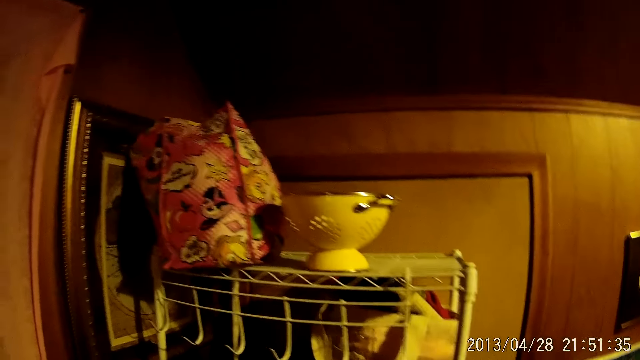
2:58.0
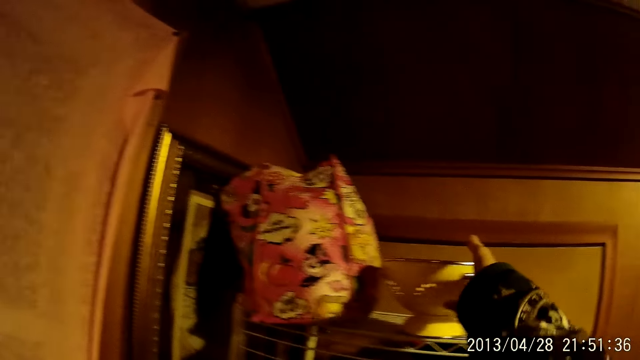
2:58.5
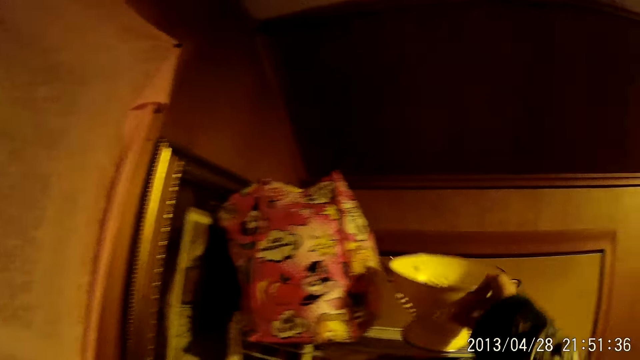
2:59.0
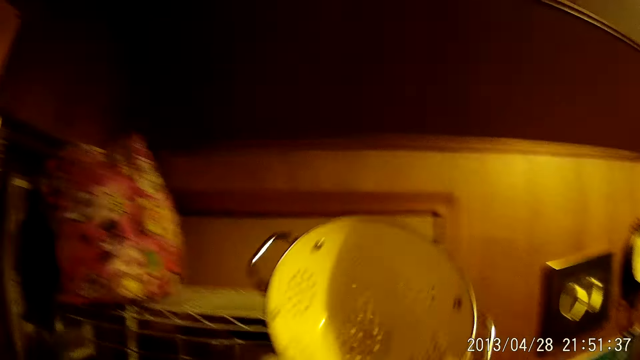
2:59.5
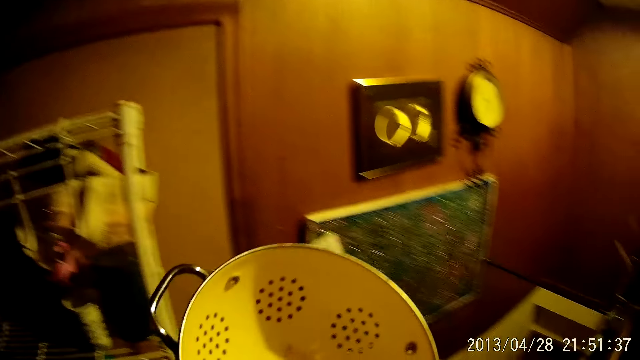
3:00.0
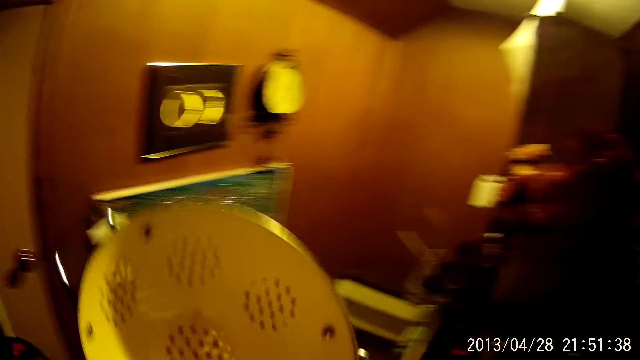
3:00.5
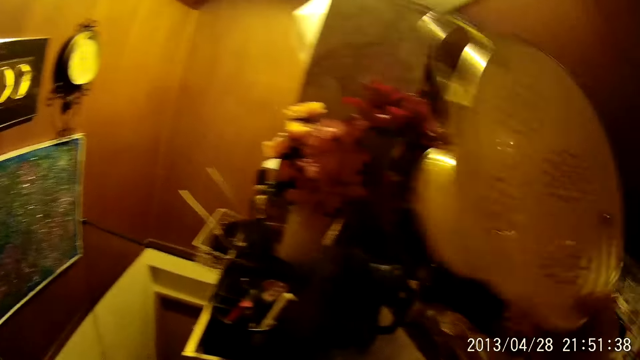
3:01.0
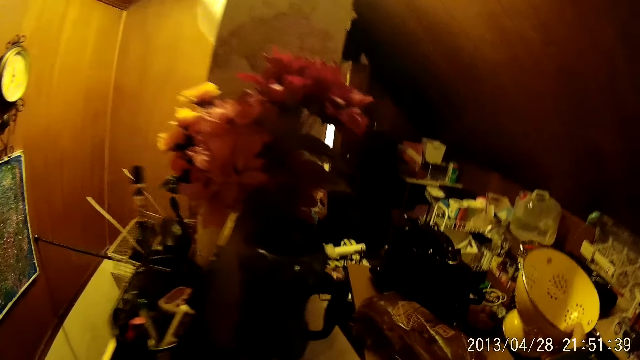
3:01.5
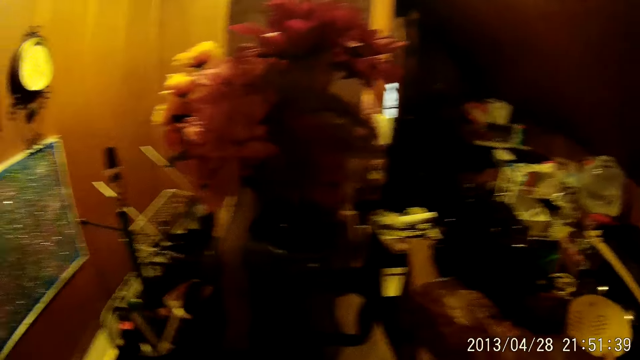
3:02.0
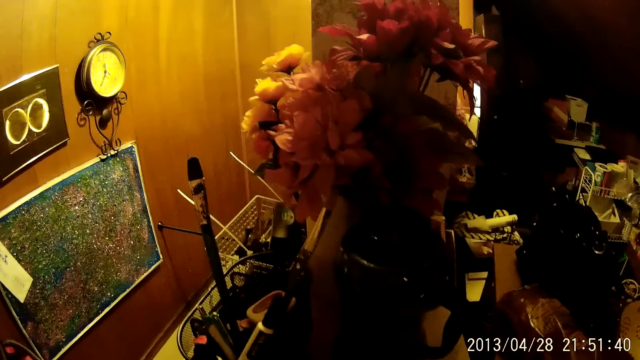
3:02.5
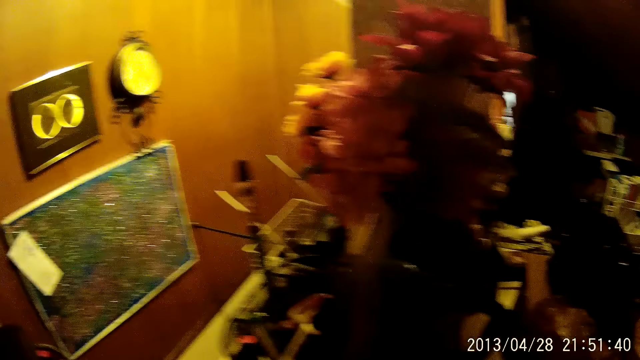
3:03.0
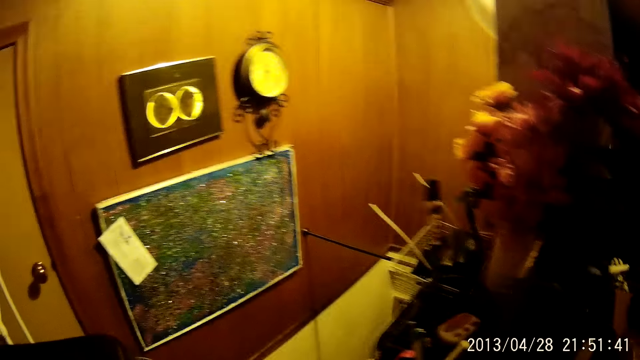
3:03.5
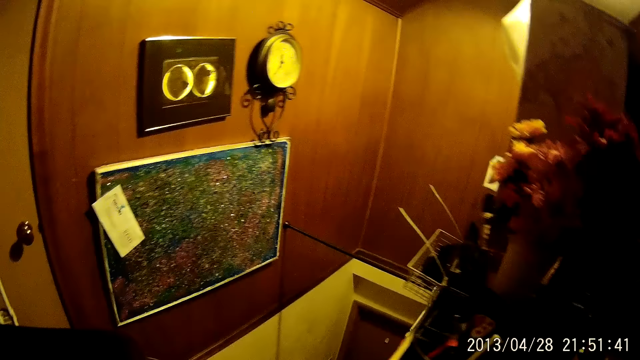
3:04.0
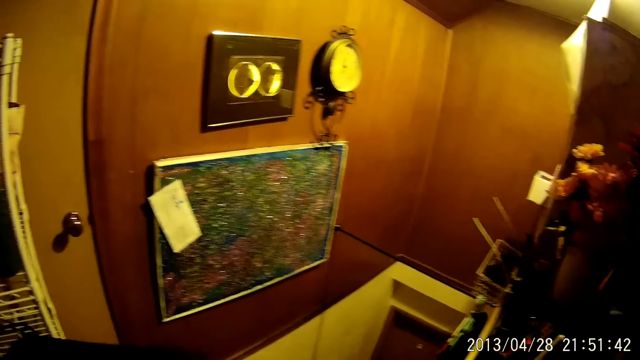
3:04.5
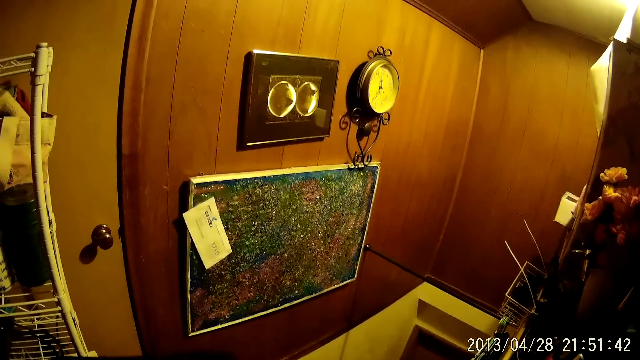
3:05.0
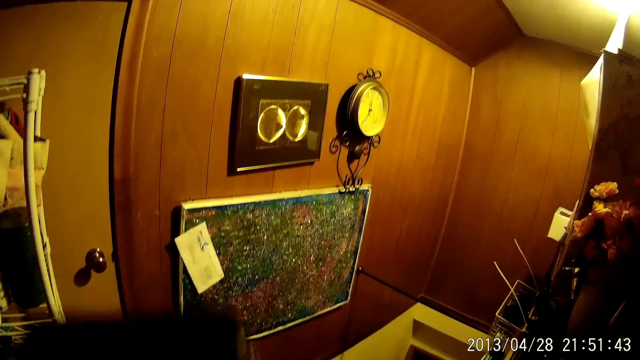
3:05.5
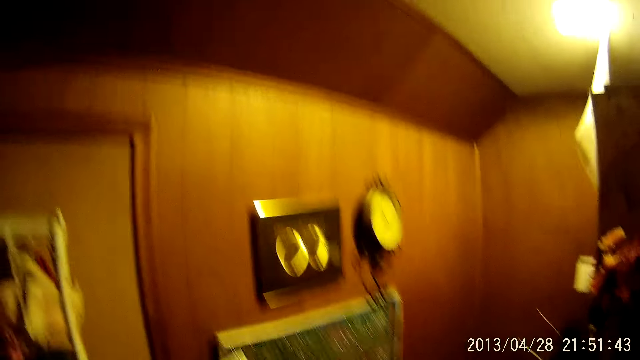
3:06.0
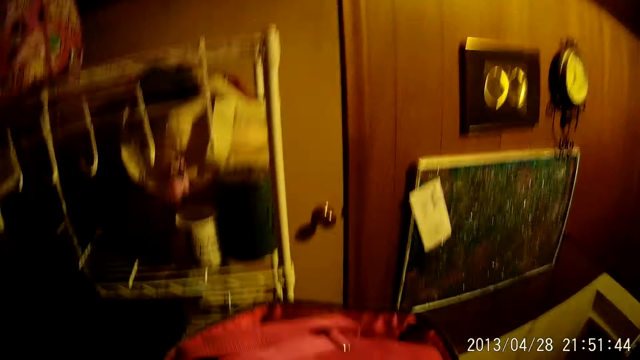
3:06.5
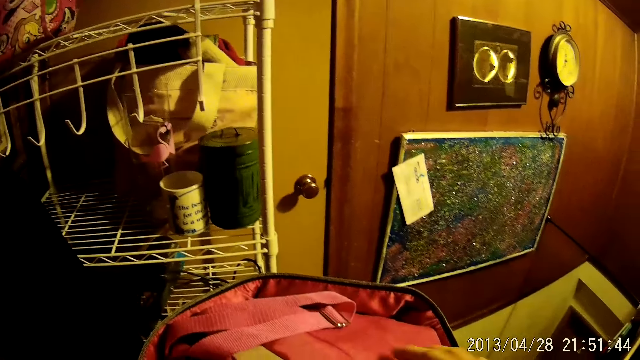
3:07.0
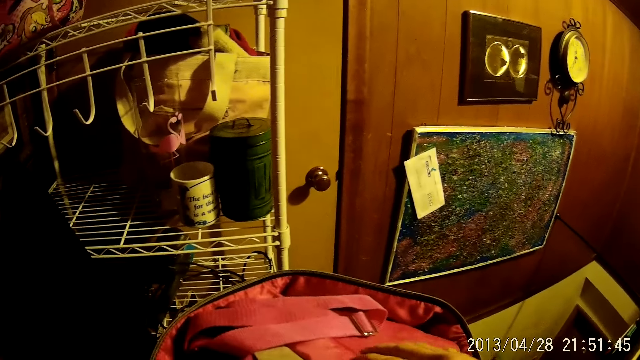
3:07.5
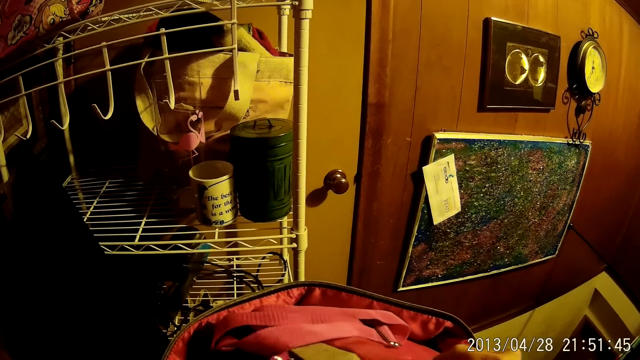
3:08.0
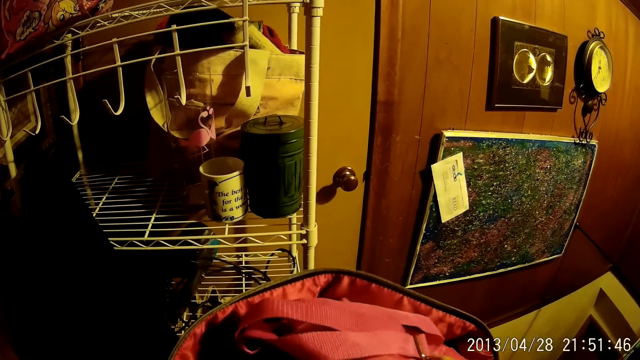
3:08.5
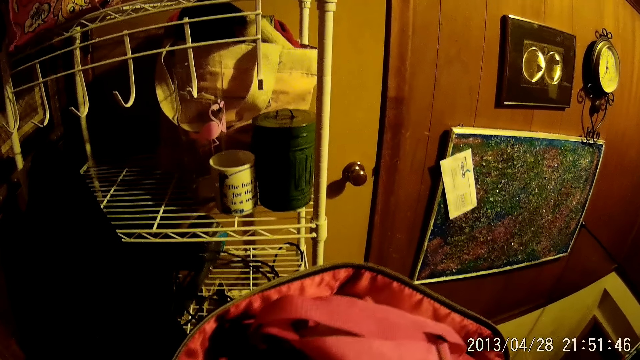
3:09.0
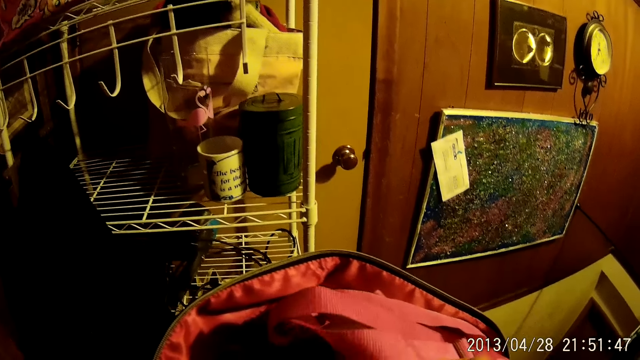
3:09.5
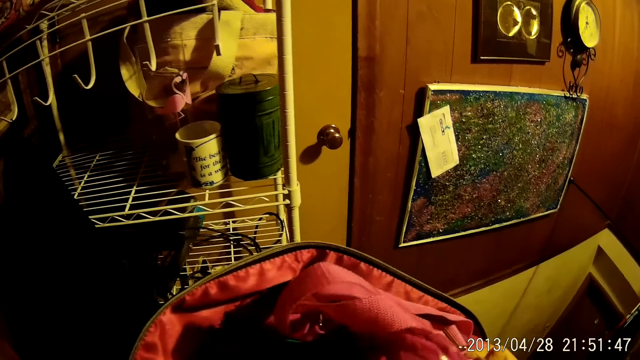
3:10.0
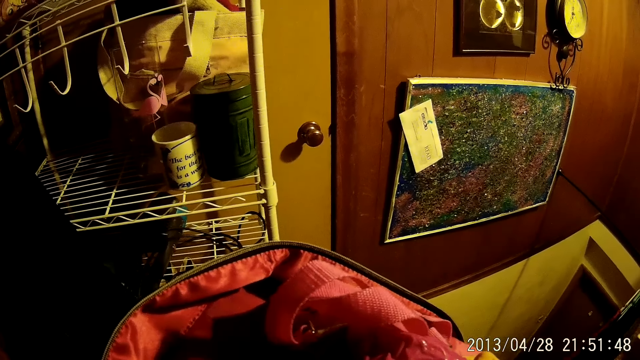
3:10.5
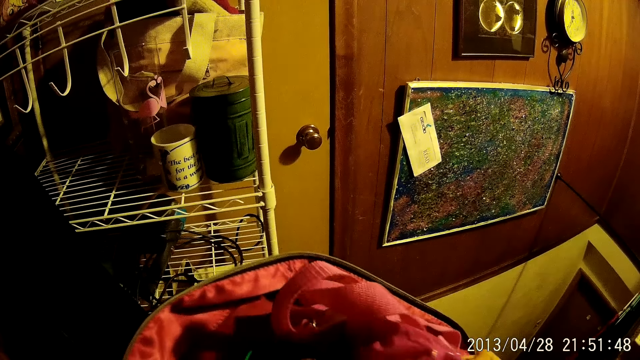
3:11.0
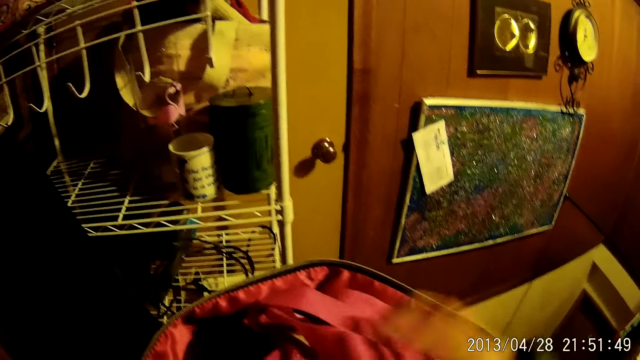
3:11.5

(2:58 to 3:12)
The camera wearer removes a bowl from the stand. They place the bowl on the table. They look around. They open the suitcase. They hold a bag. They look into the suitcase.

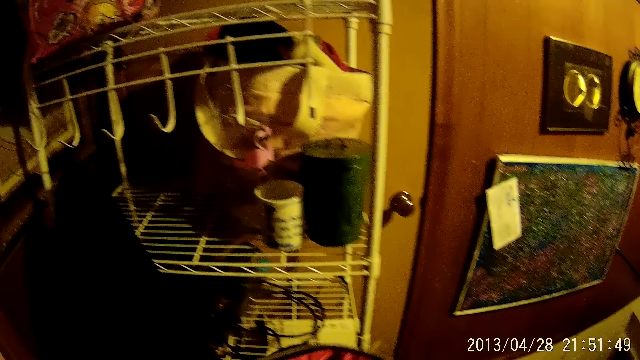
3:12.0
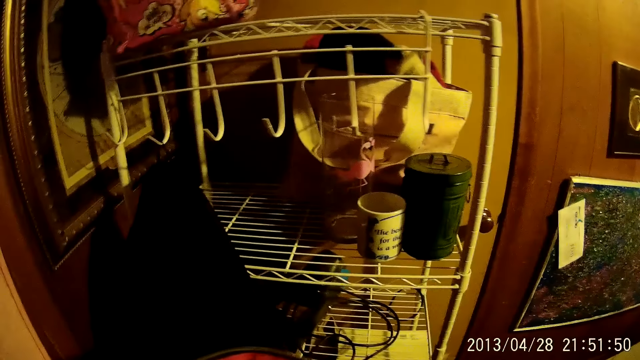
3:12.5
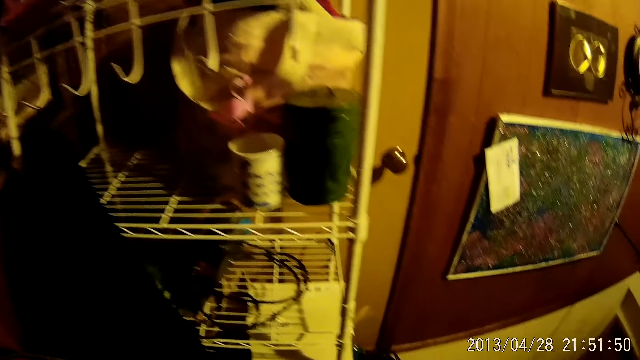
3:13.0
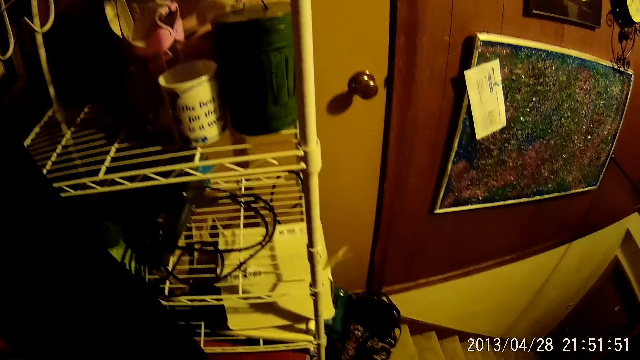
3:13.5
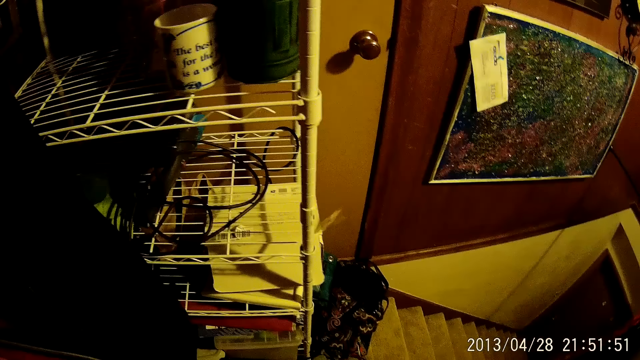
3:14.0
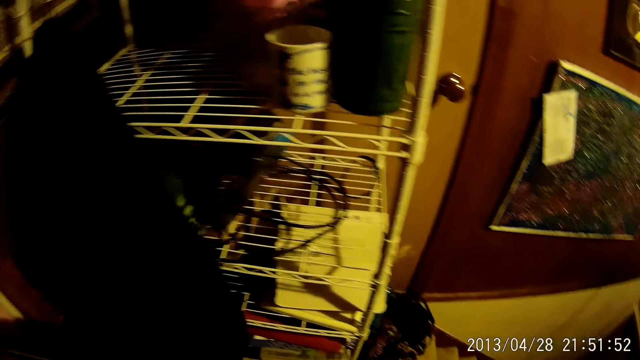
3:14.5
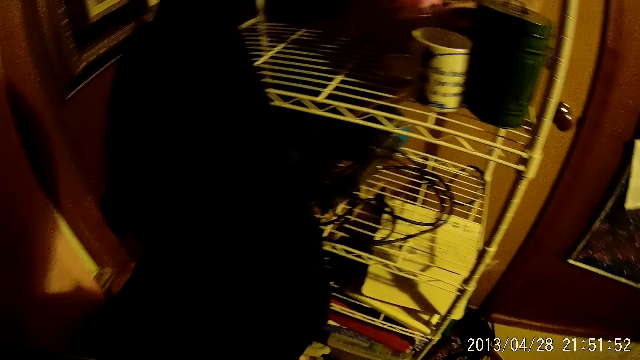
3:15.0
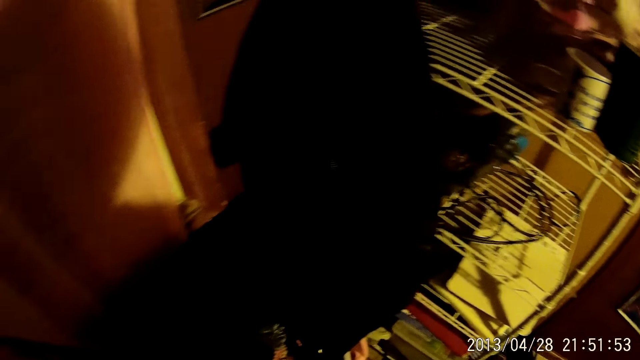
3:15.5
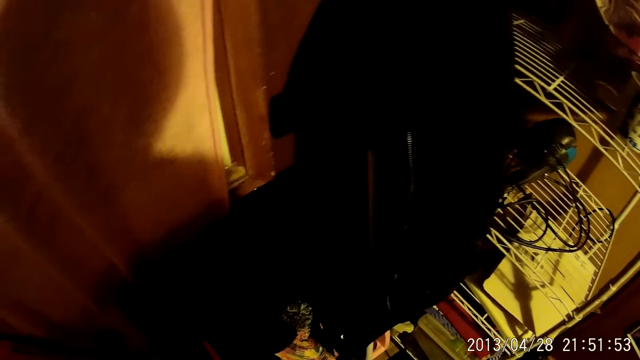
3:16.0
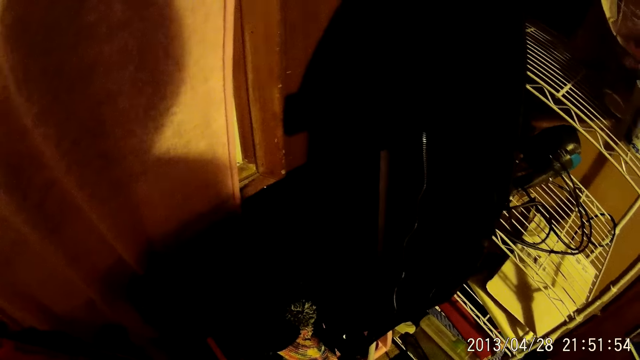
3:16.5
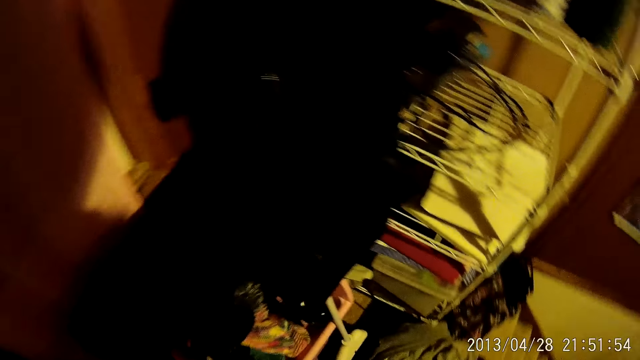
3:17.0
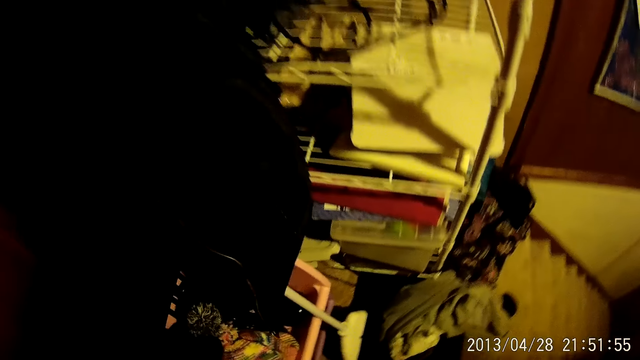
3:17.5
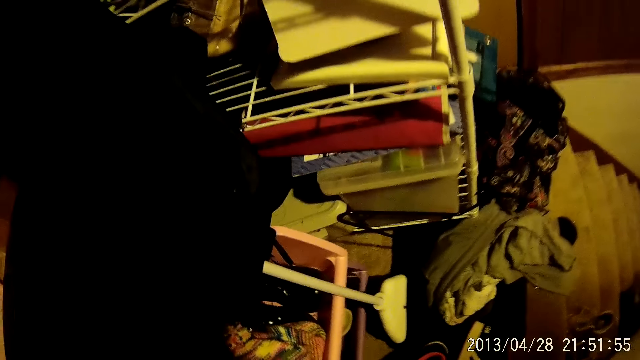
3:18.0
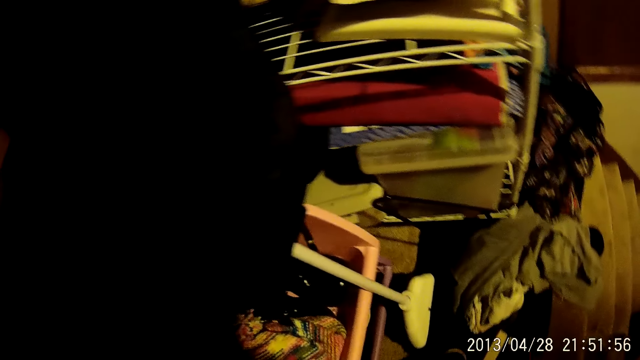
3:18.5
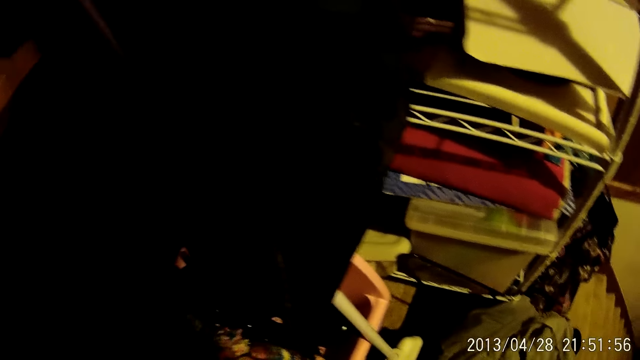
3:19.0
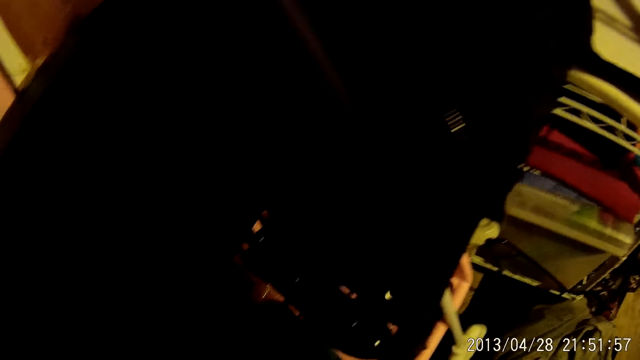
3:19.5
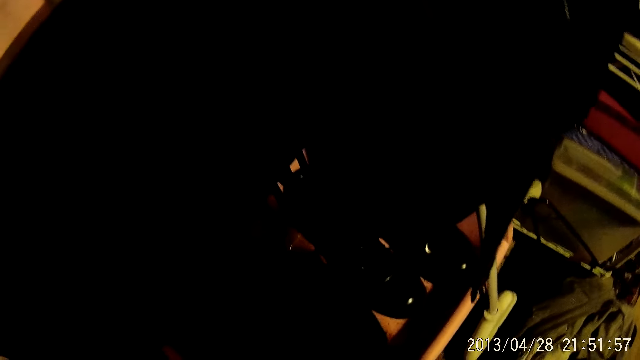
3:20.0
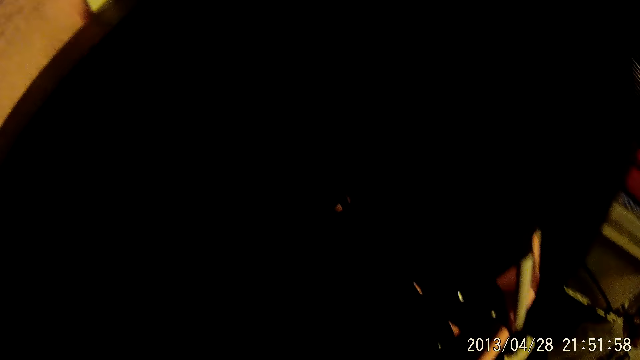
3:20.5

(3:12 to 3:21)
The camera wearer looks around.
